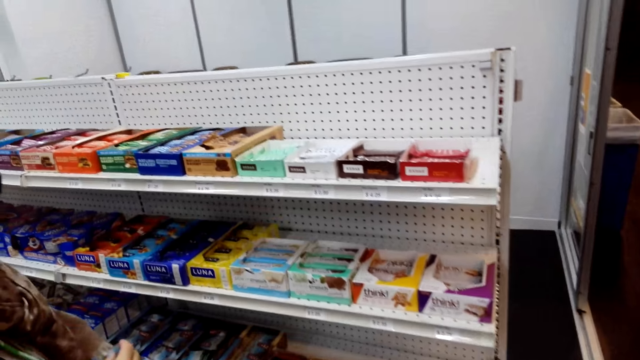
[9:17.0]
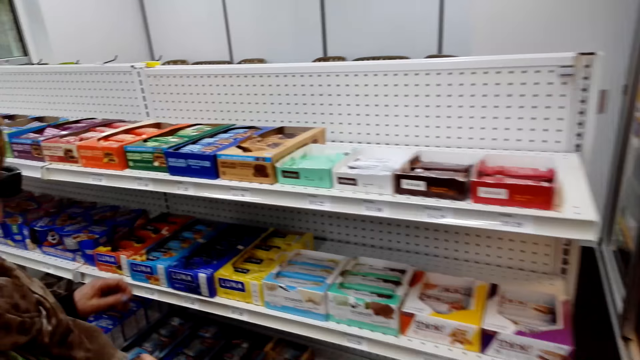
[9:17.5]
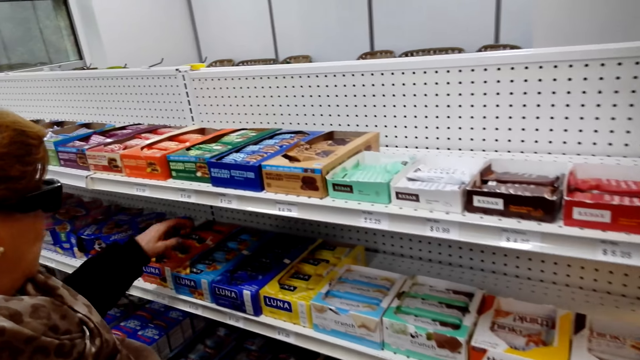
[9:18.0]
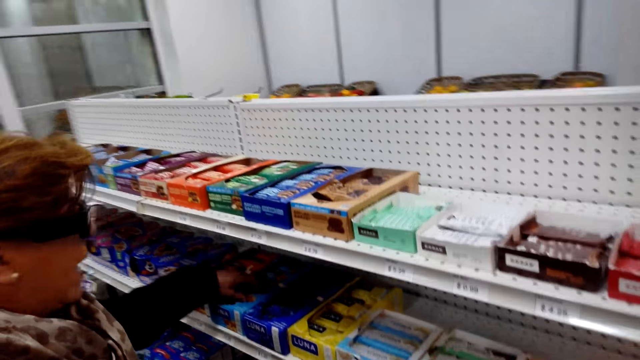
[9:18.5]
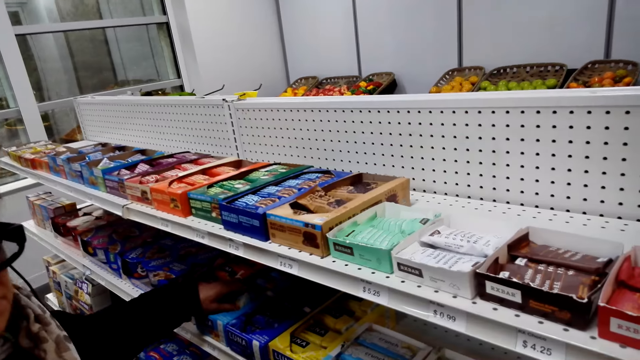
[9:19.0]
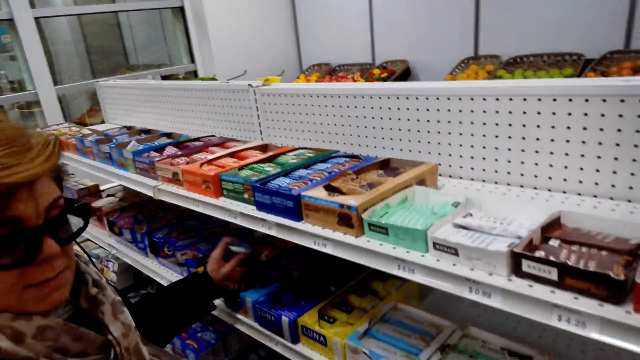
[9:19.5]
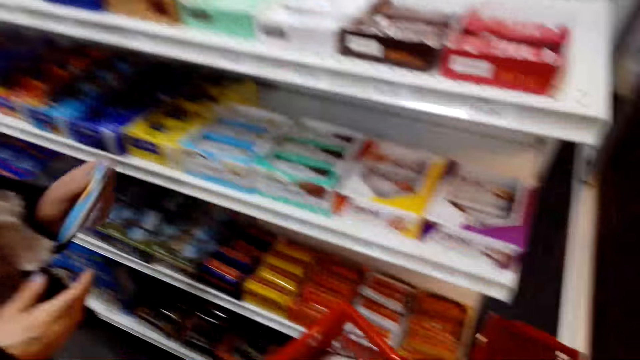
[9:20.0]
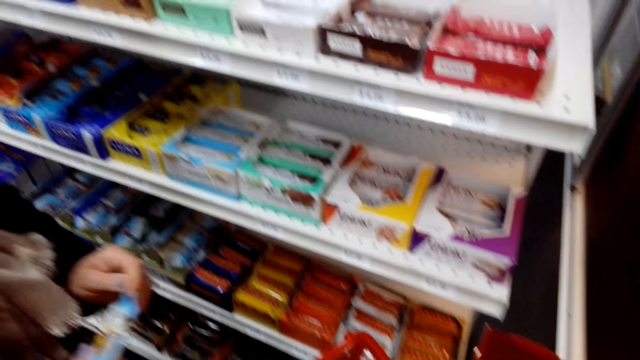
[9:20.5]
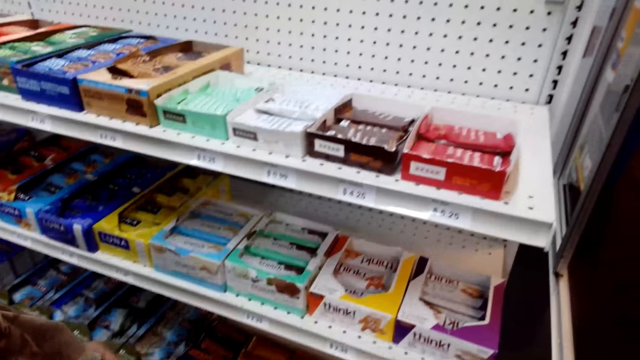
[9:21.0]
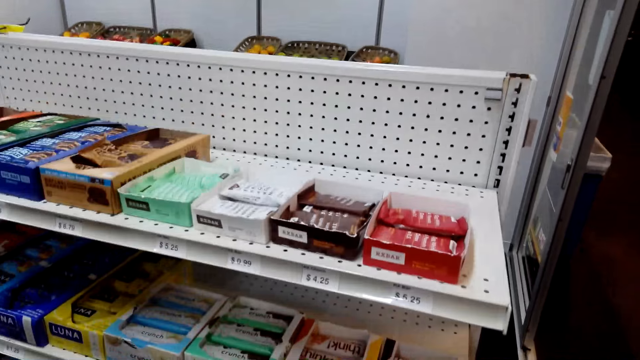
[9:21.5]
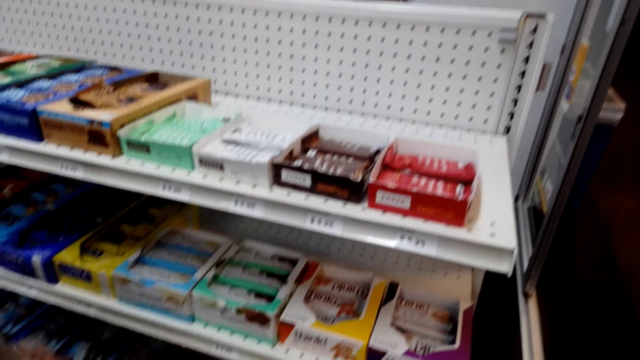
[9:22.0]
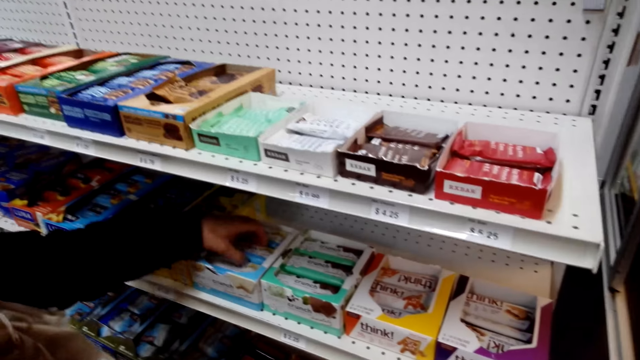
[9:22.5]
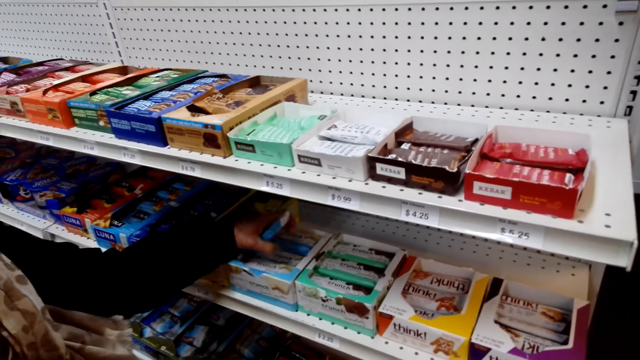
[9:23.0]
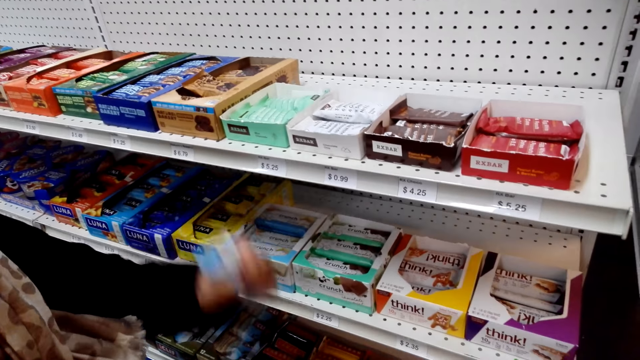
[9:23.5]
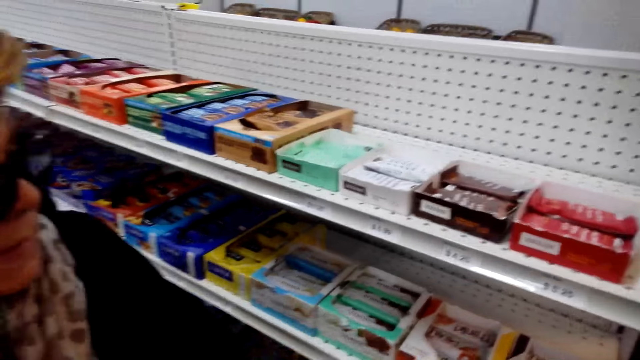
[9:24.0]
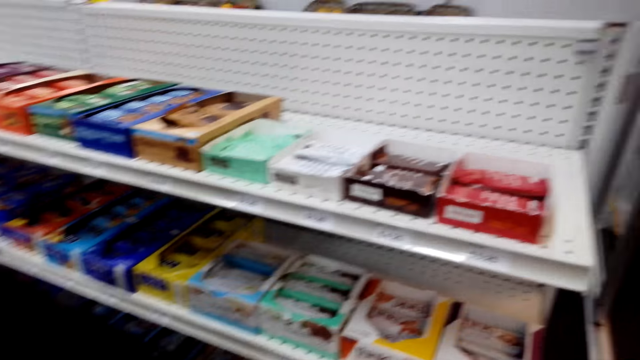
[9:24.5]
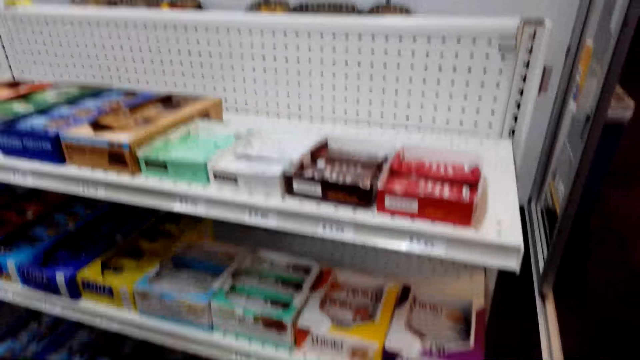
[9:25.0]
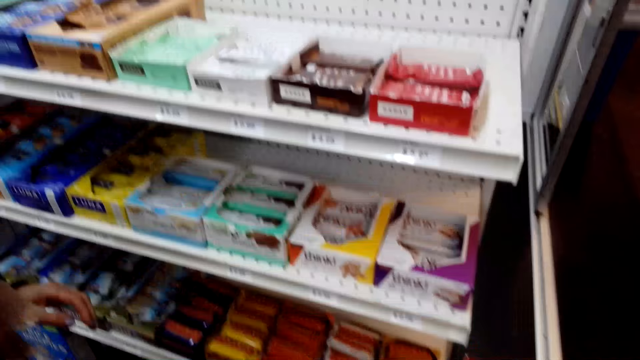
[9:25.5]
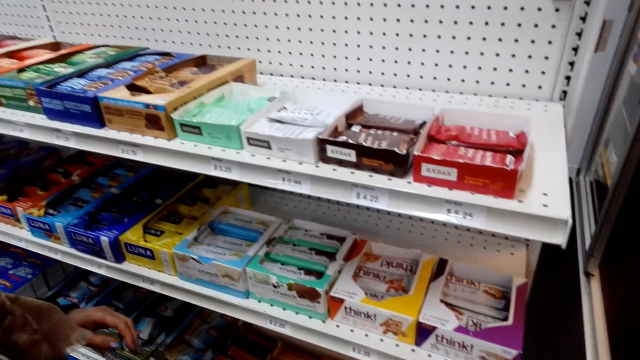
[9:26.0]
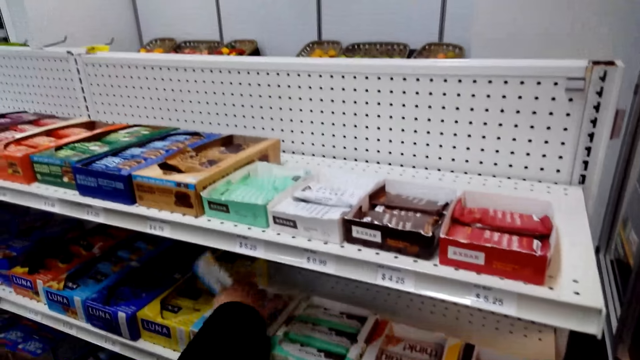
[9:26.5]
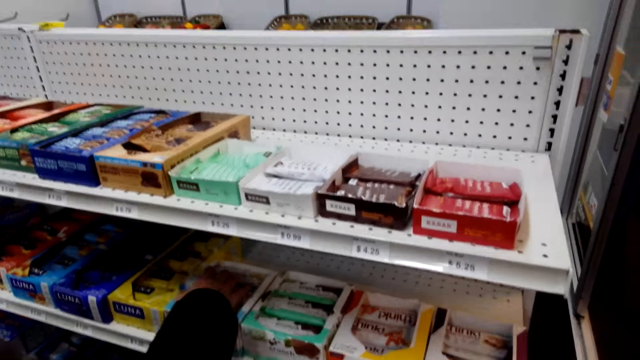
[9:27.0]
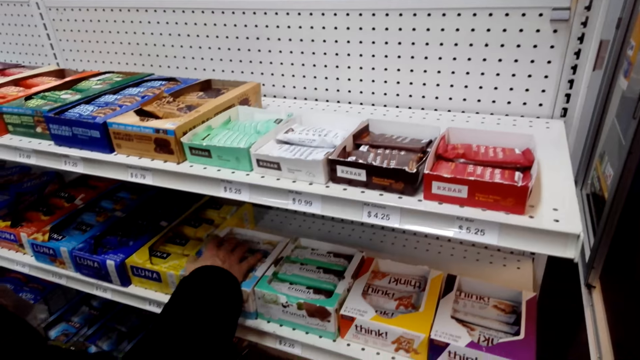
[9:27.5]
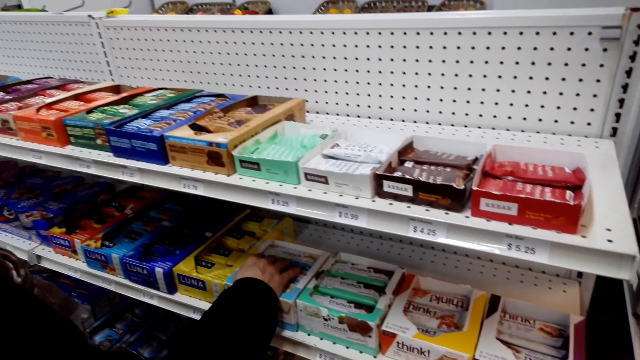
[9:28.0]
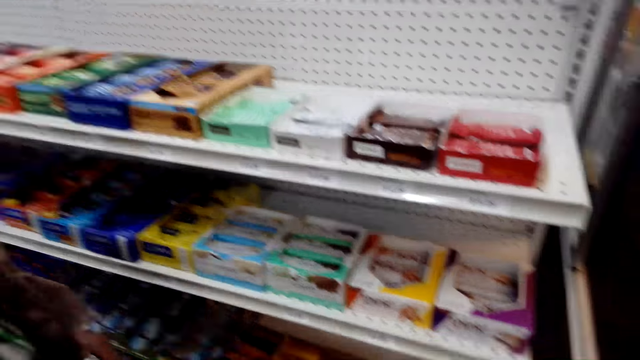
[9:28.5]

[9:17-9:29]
A lady picks up the chocolate. The camera wearer talks with the lady. The lady drops the chocolate in the basket. The lady picks up the crunch chocolate and drops the chocolate in the basket. The camera wearer talks with the lady. The lady puts the crunch in the box.

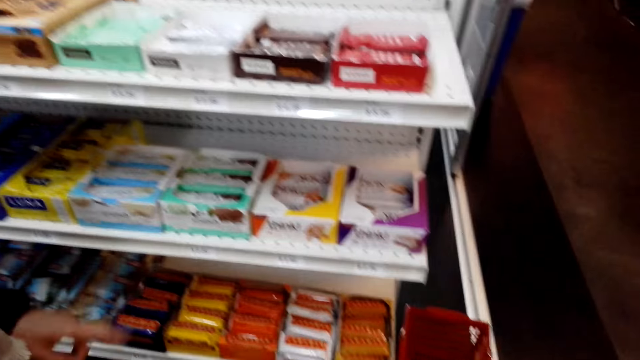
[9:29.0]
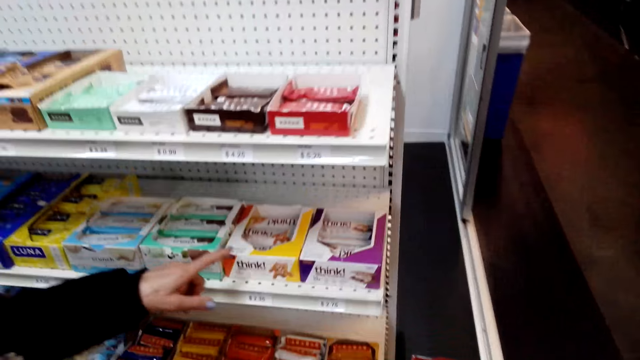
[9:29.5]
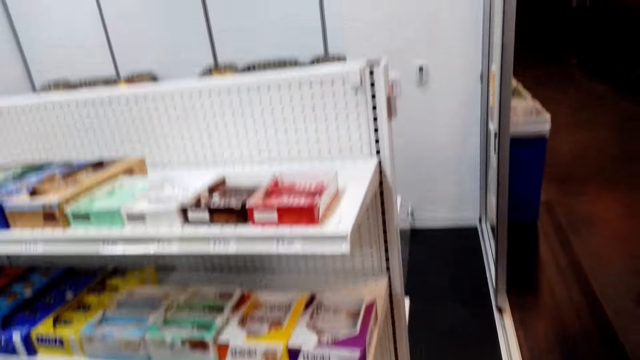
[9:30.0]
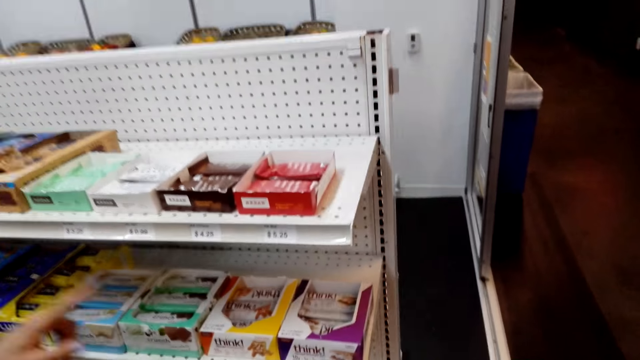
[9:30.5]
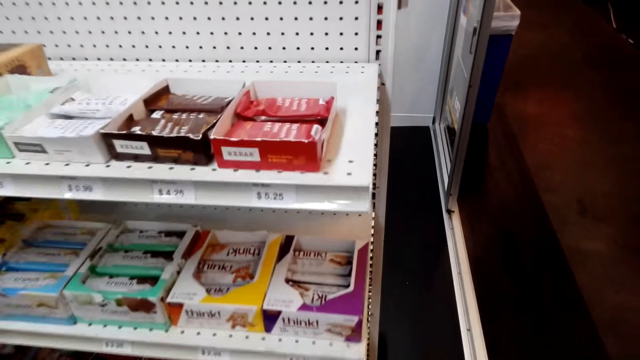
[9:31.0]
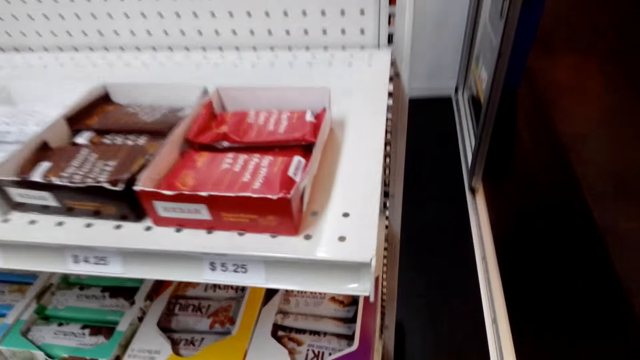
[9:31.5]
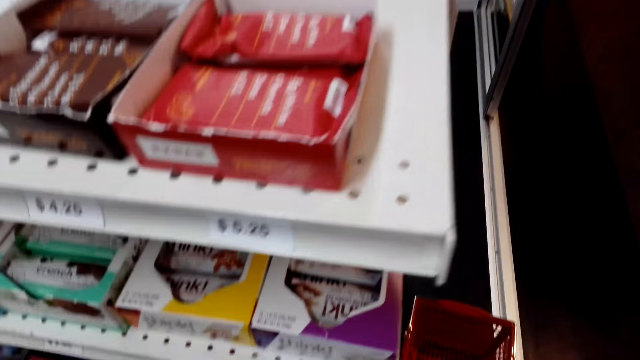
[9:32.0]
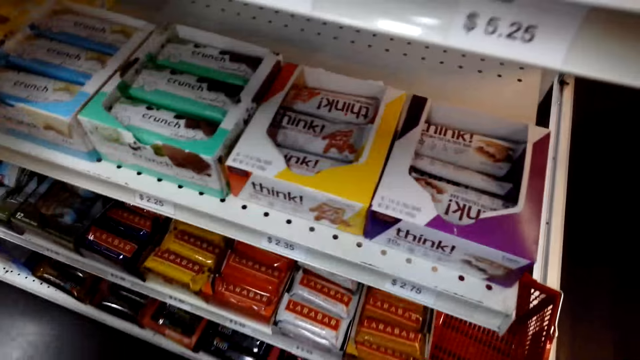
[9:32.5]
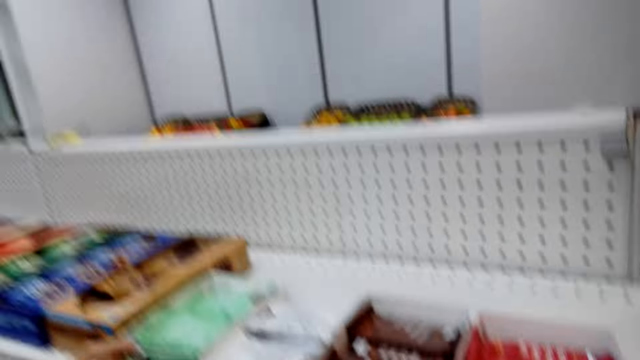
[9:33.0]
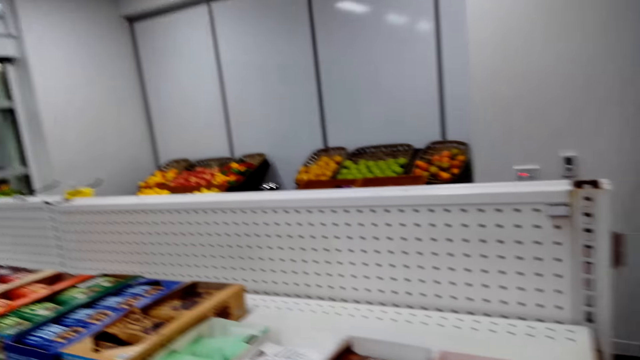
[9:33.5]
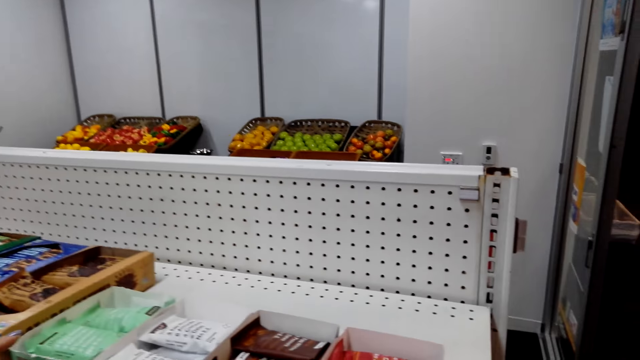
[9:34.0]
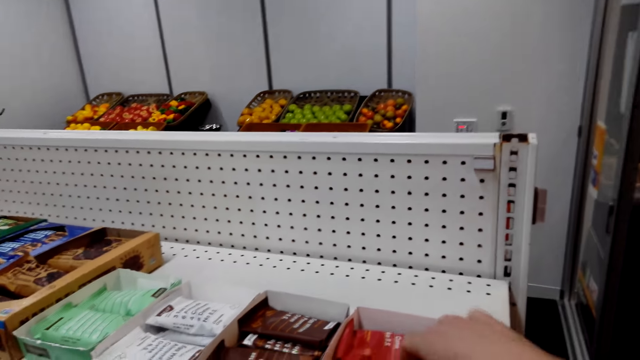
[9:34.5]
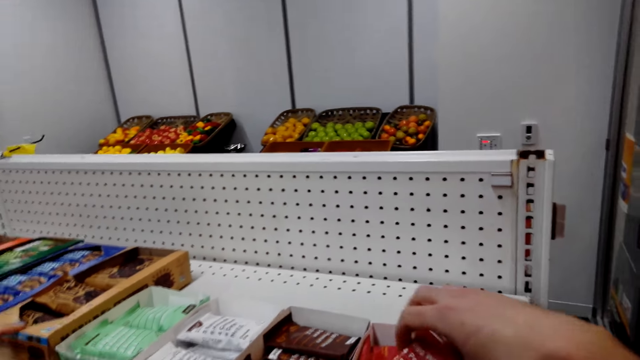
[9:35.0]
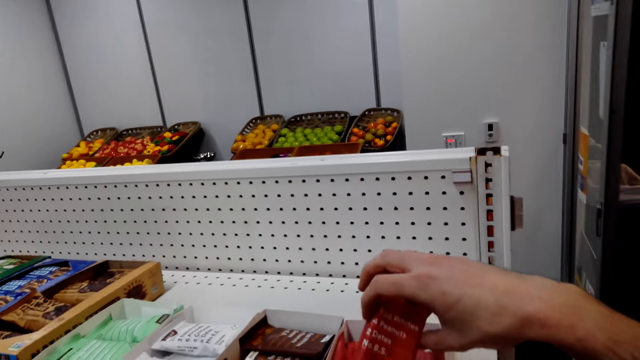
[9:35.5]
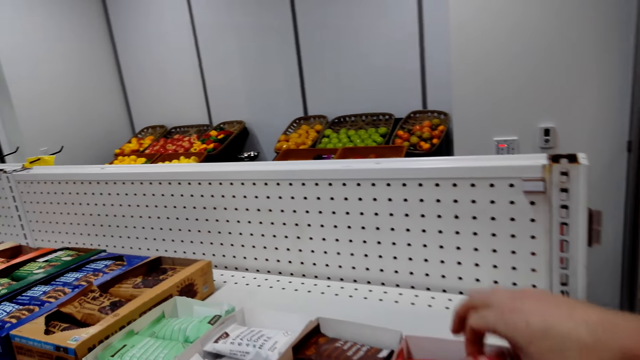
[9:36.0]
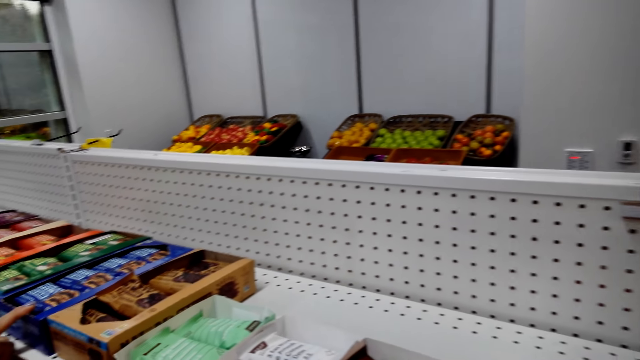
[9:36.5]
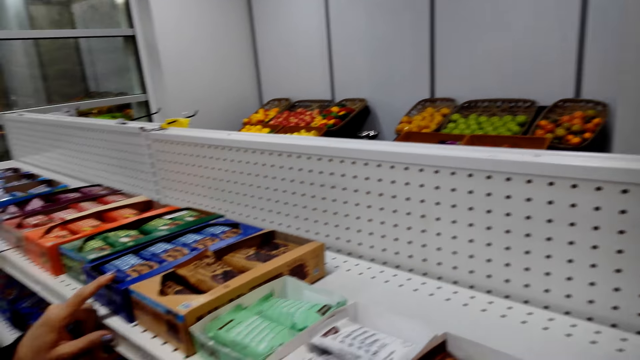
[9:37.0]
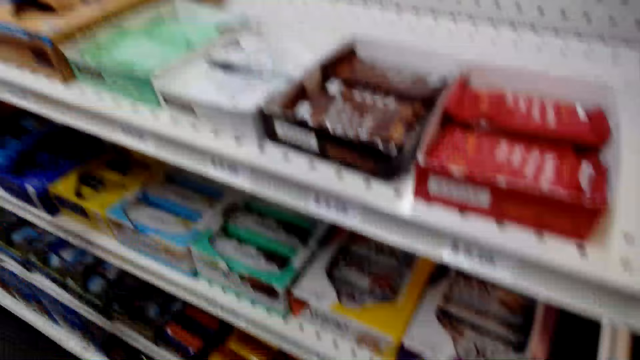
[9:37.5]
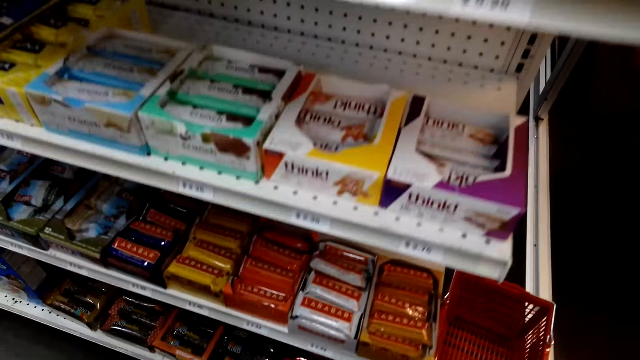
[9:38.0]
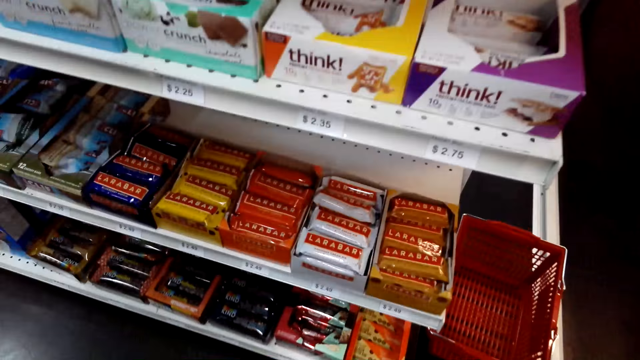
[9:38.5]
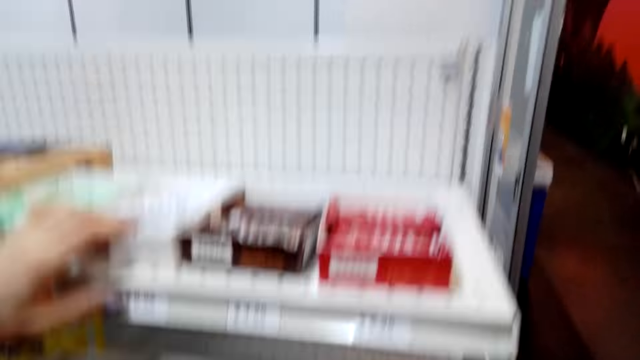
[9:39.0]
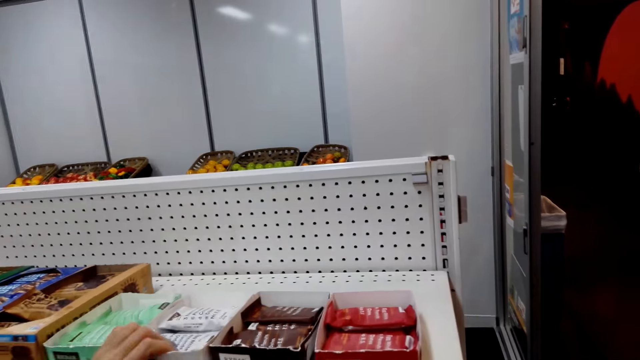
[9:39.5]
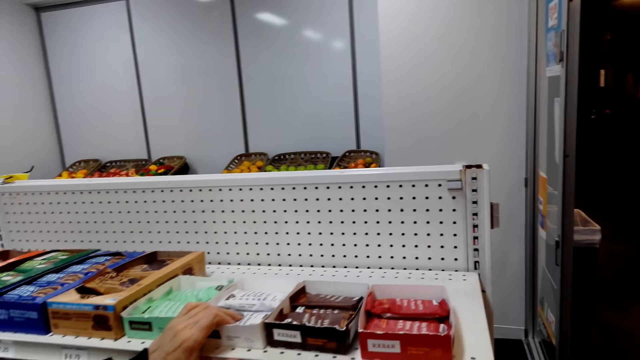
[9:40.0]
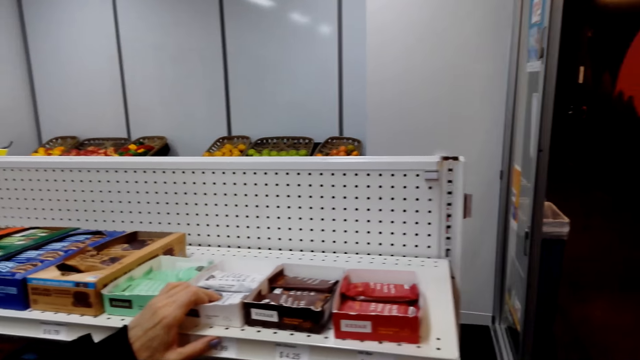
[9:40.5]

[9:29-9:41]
The camera wearer talks with a lady. The lady points at the chocolate. The lady talks with the camera wearer. The lady talks with the camera wearer again. The camera wearer picks up the chocolate. They look around. The lady talks with the camera wearer. The camera wearer converses with the lady.
